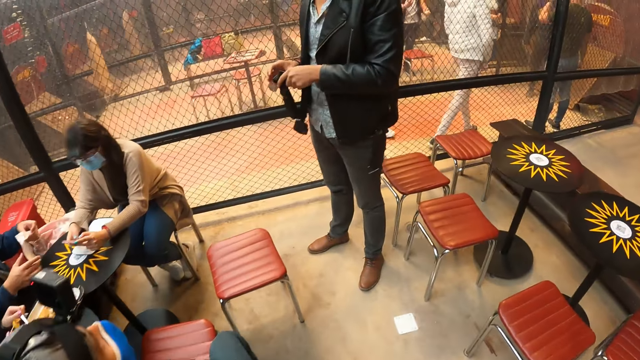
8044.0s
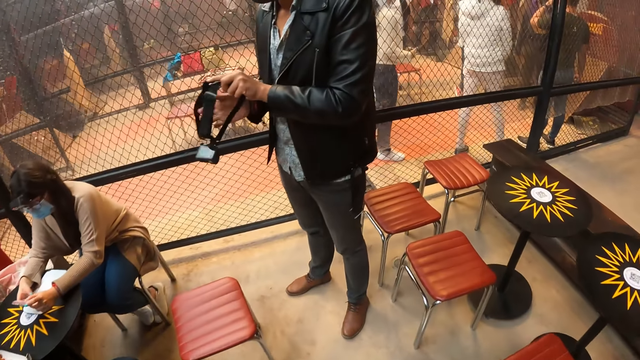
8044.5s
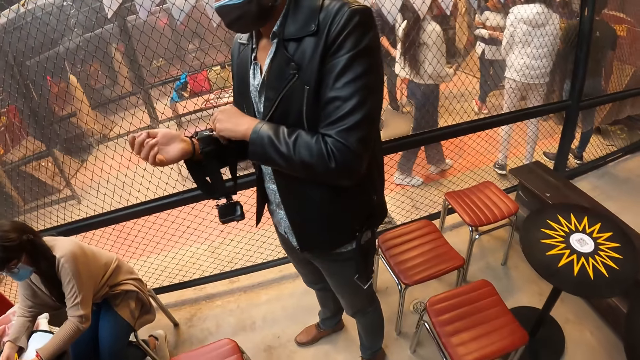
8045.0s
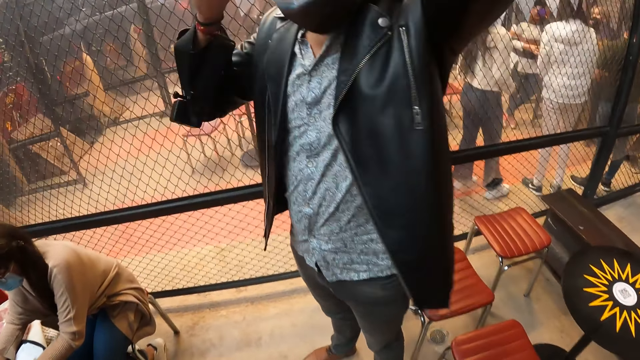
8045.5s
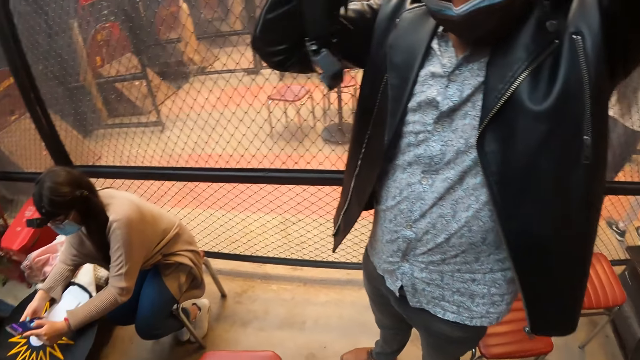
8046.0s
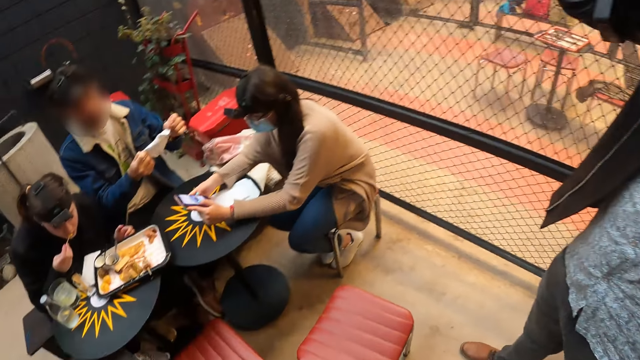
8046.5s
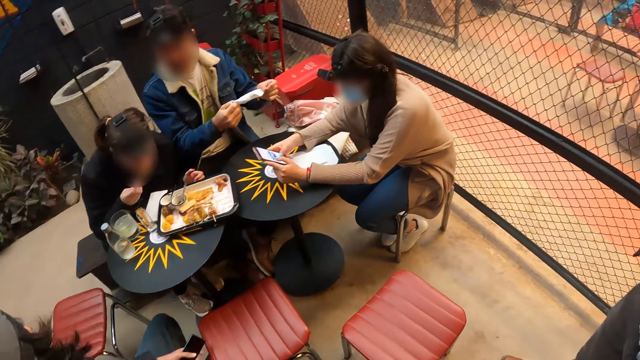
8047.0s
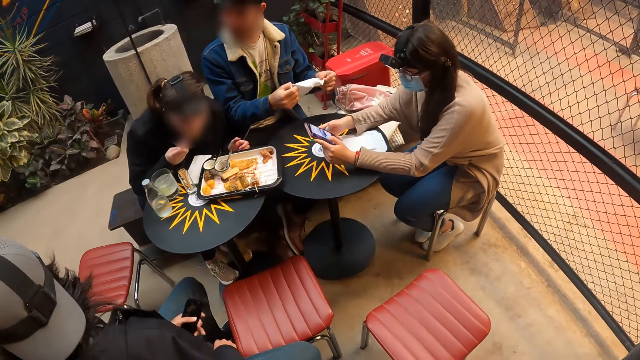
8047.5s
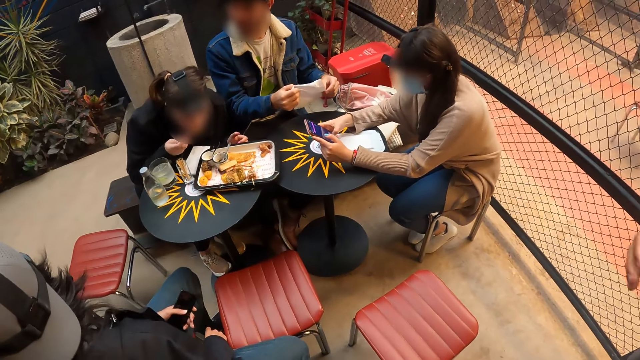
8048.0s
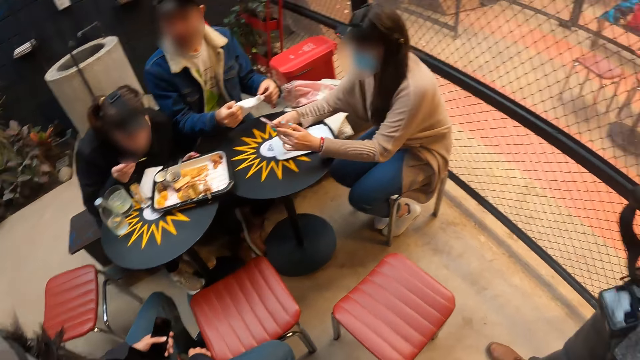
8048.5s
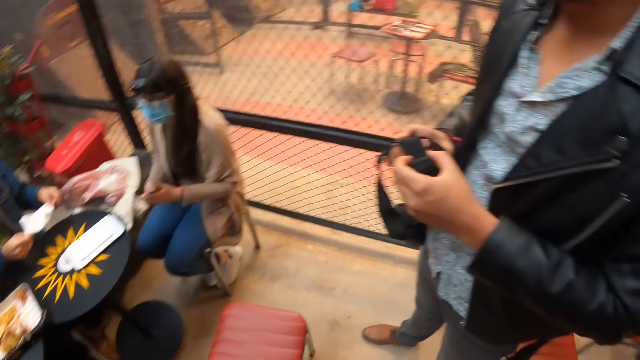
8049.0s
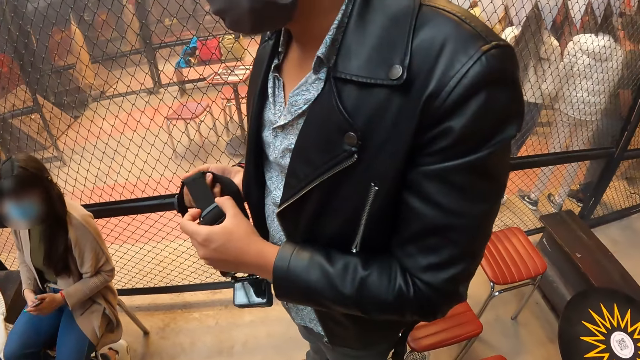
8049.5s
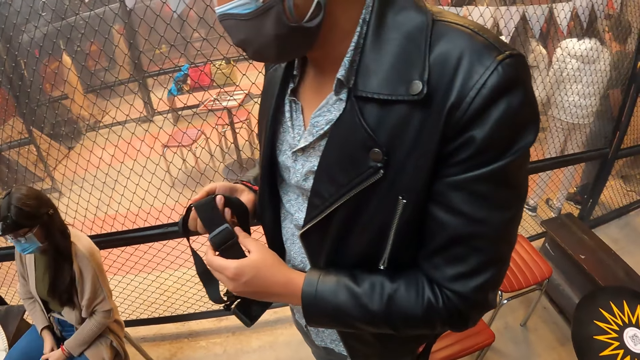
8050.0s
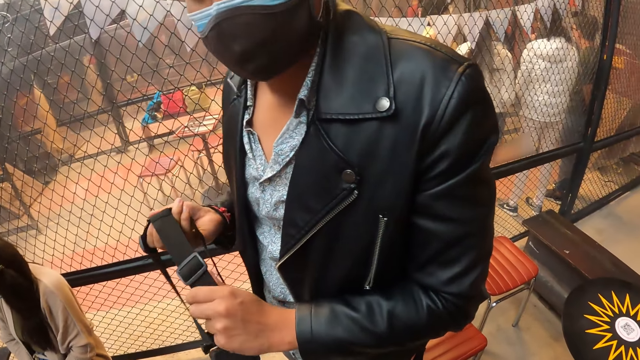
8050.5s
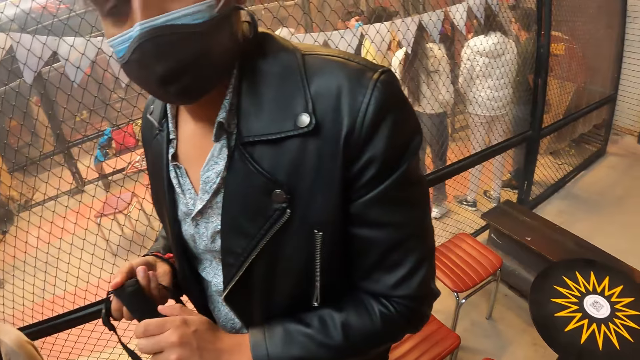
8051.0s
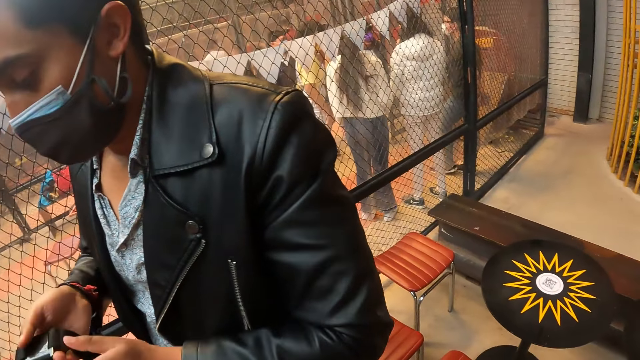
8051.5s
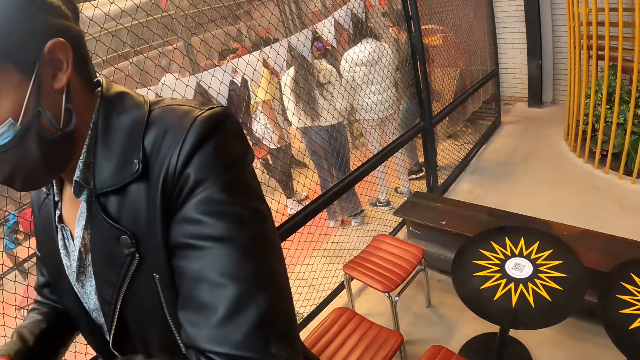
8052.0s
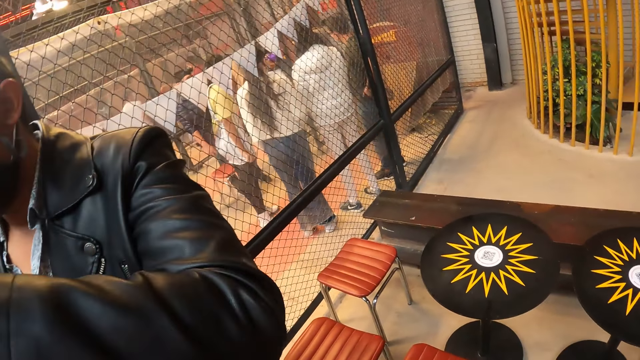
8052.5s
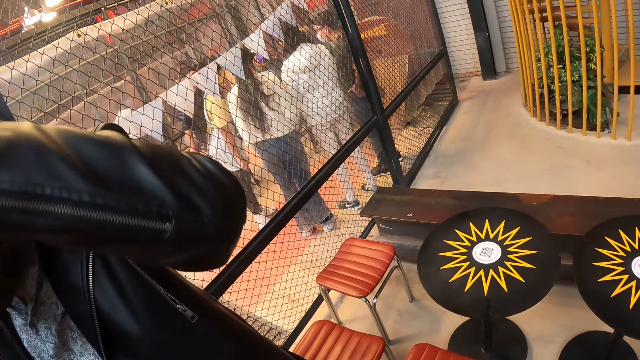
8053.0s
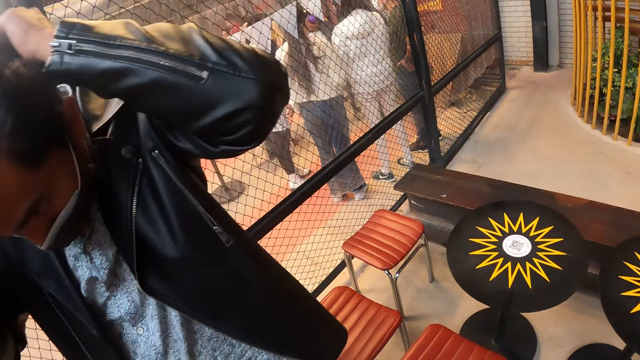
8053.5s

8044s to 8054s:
A man holds the tissue with both hands. The camera wearer walks towards another man. A third man adjusts the camera belt with both hands. The camera wearer interacts with the second man.

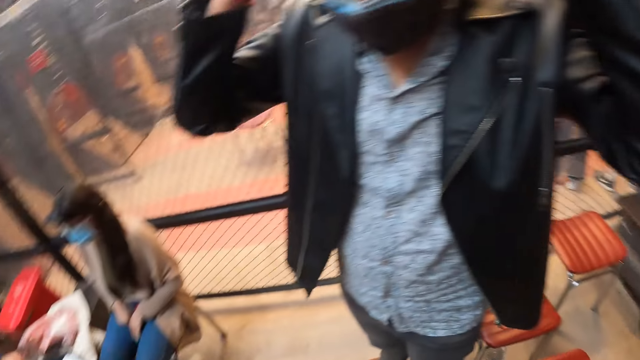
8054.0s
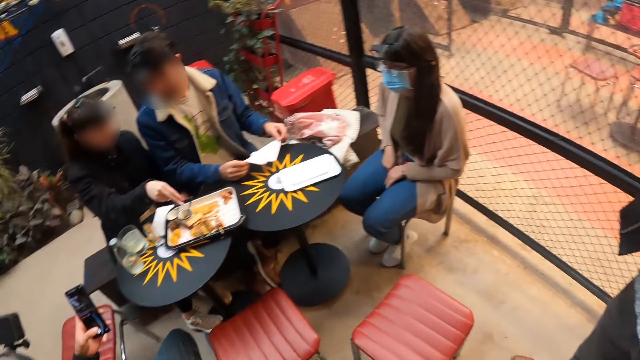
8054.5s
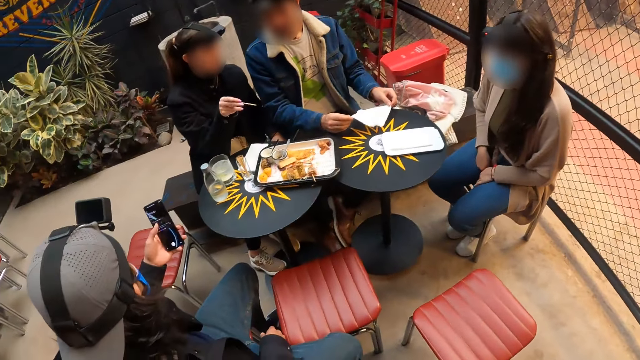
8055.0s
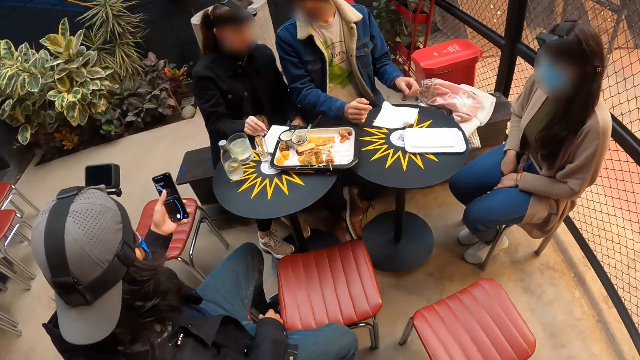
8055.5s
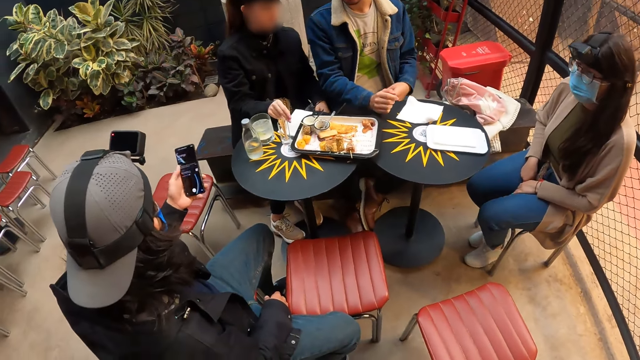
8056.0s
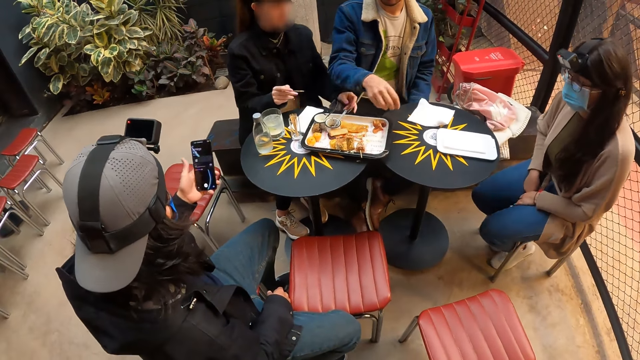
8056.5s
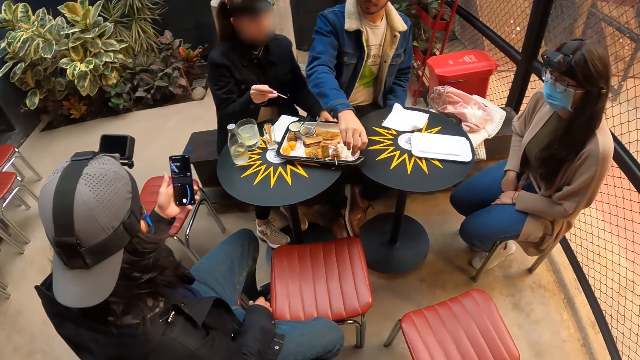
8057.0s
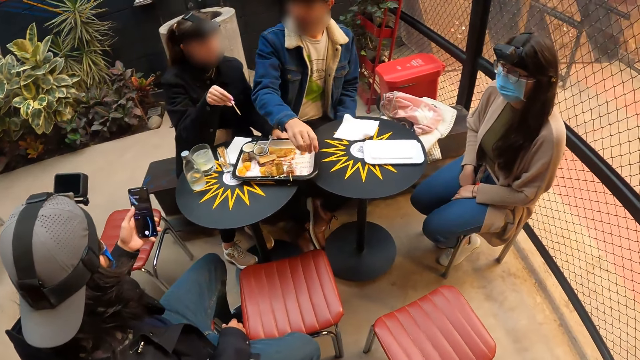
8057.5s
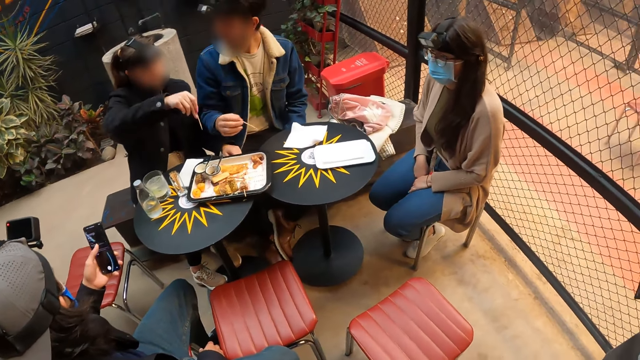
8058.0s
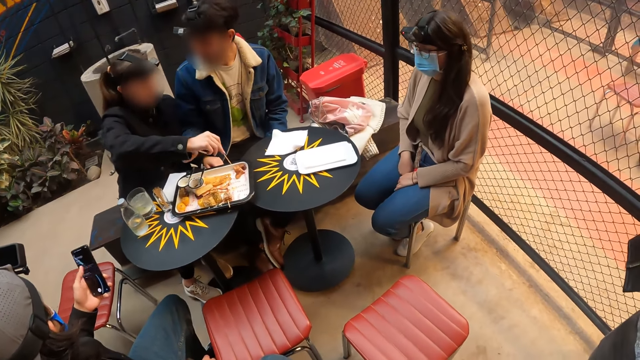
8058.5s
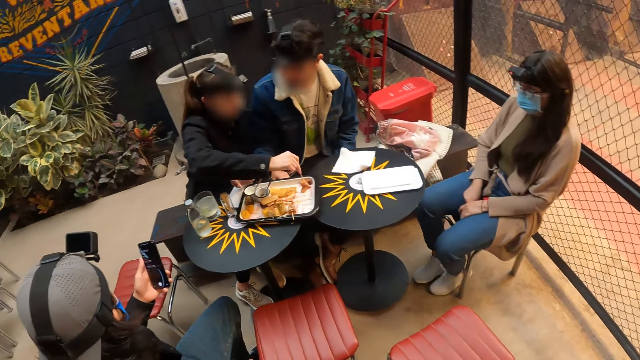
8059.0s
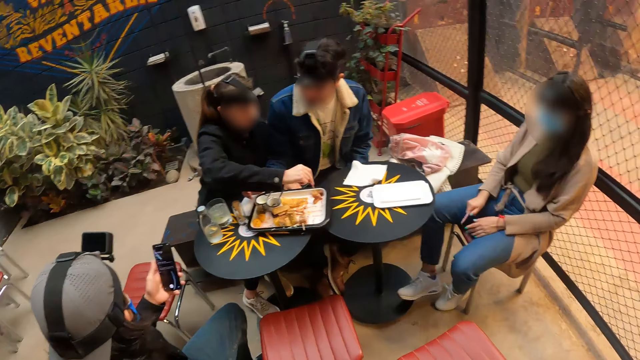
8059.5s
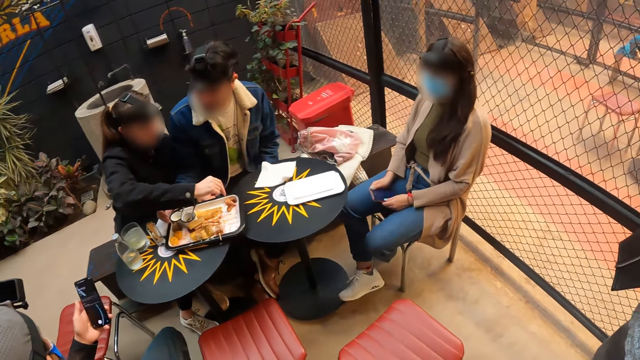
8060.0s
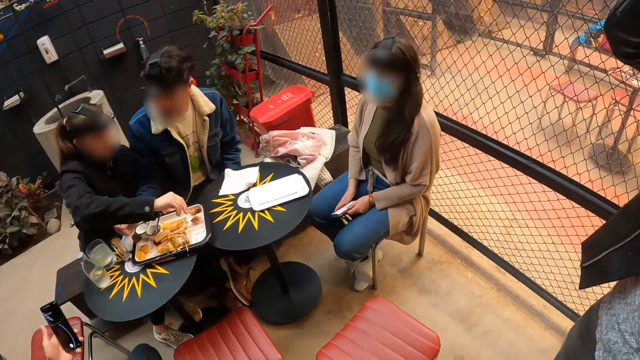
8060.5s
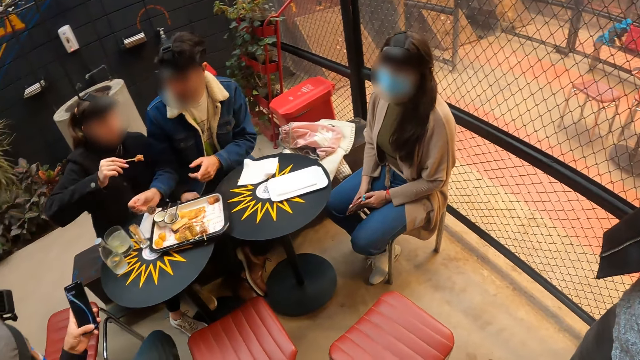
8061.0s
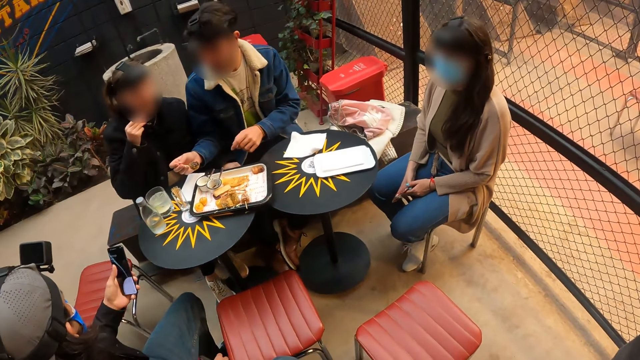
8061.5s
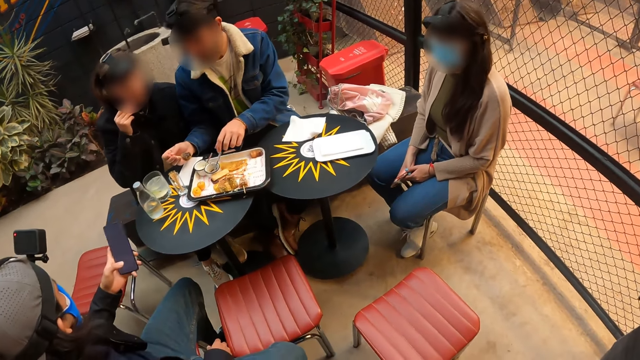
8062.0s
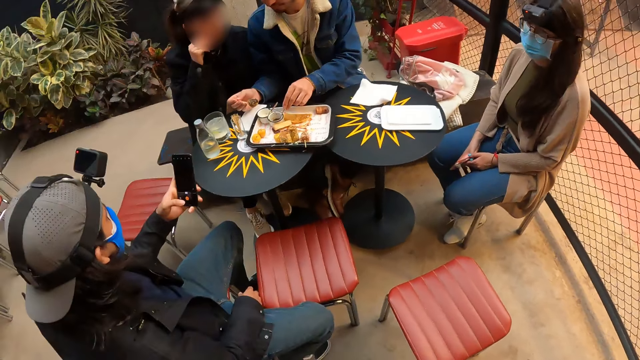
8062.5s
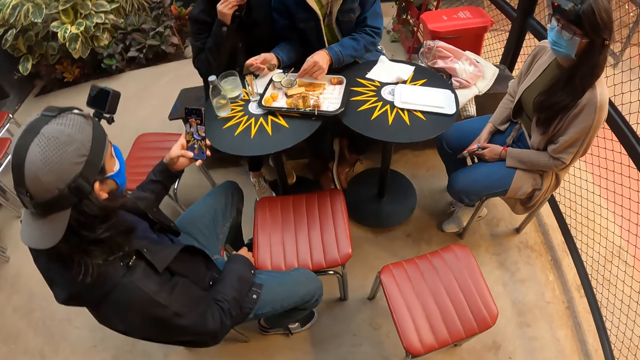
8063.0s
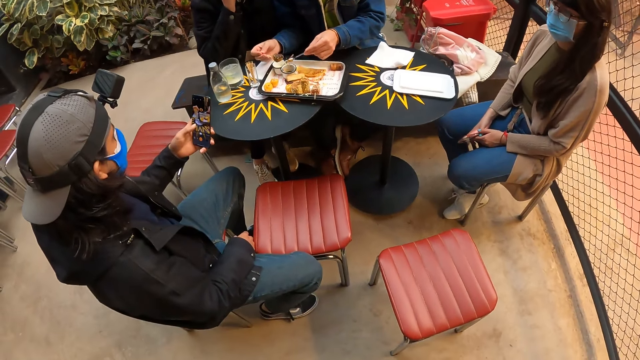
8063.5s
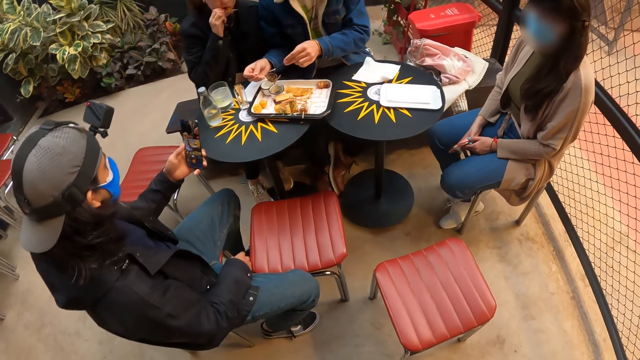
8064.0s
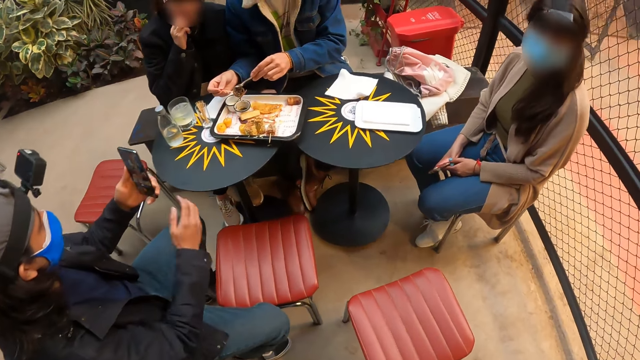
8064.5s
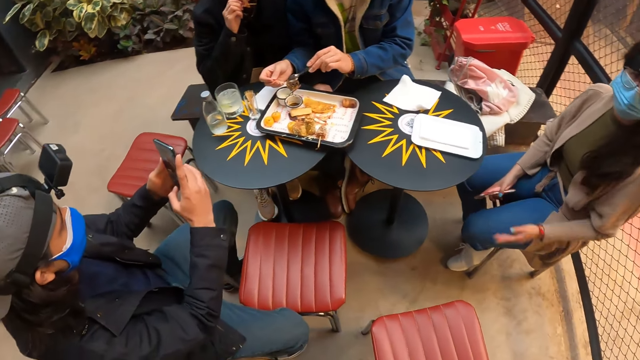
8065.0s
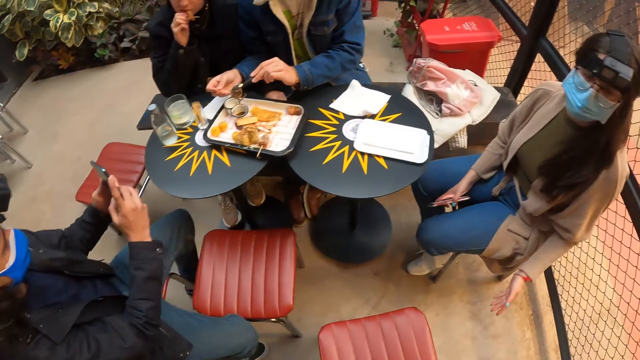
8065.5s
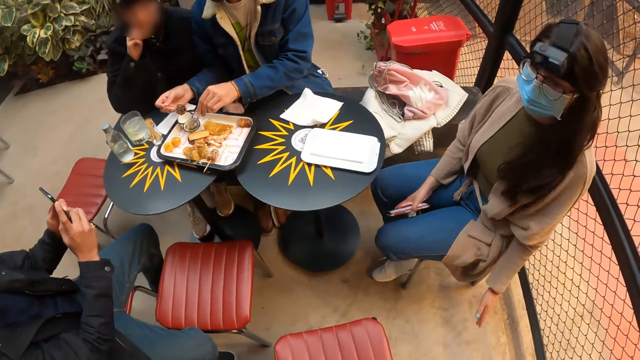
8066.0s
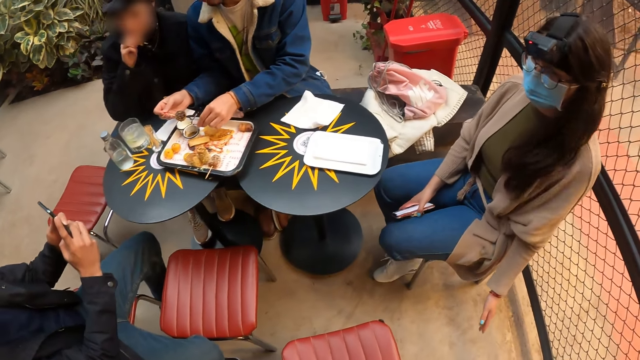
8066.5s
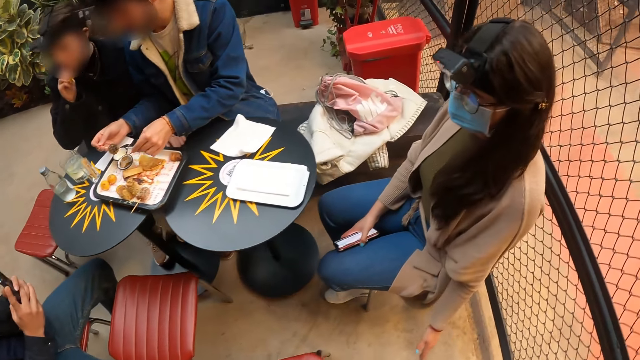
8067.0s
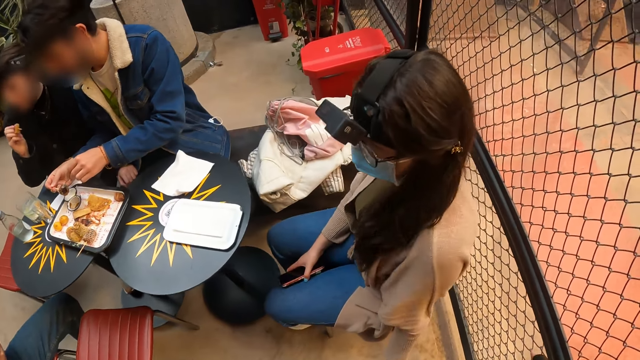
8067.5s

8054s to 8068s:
A man operates a phone with his left hand. Another man places the tissue on the table with both hands. He picks the toothpick from the plate with his right hand. He picks a bun from the tray with the toothpick in his right hand. The woman picks a meat from the tray with the toothpick in her right hand. She puts the meat in her mouth with the toothpick in her right hand. The second man scoops a sauce from the dip bowl with a spoon in his left hand. He puts the sauce on the bun with the spoon in his left hand.
